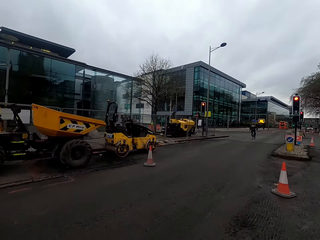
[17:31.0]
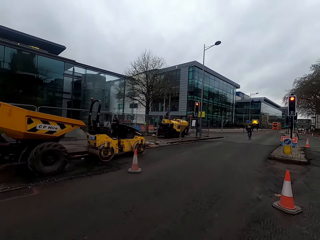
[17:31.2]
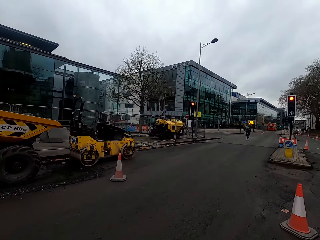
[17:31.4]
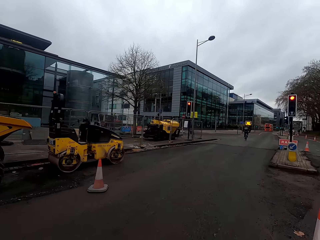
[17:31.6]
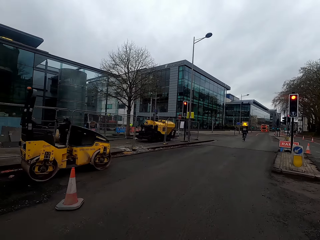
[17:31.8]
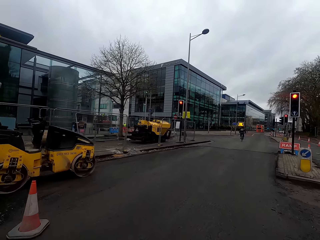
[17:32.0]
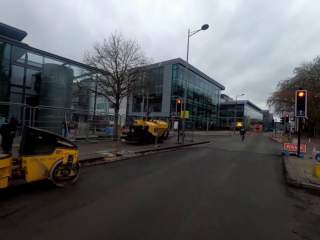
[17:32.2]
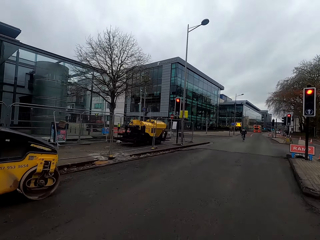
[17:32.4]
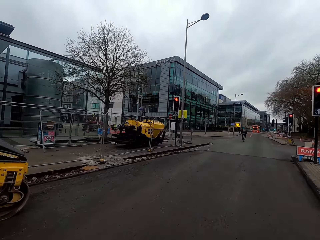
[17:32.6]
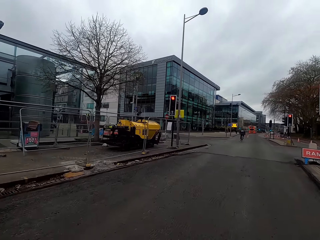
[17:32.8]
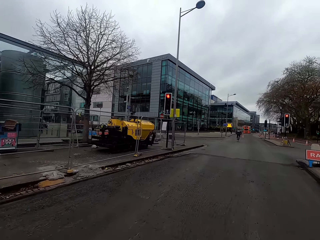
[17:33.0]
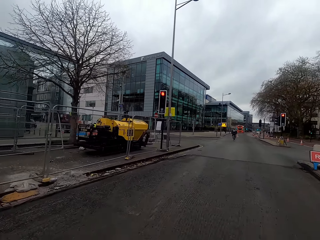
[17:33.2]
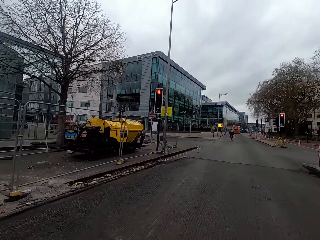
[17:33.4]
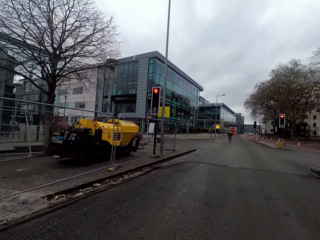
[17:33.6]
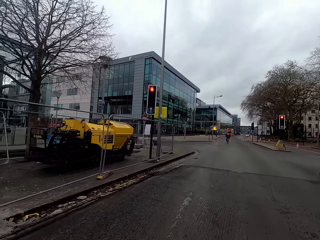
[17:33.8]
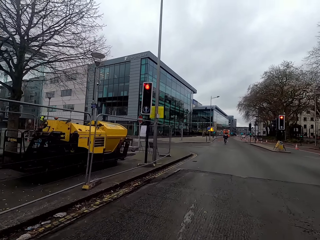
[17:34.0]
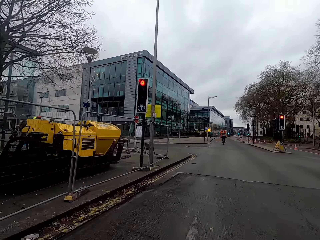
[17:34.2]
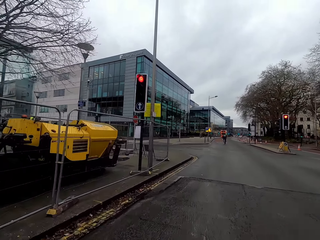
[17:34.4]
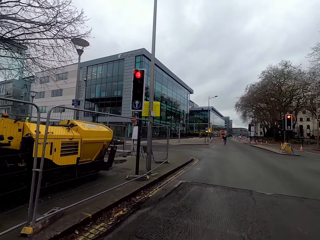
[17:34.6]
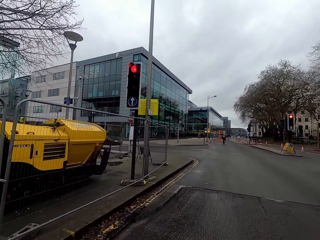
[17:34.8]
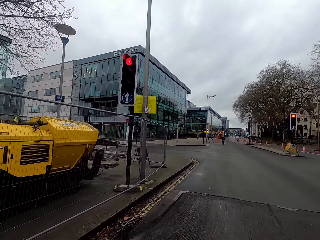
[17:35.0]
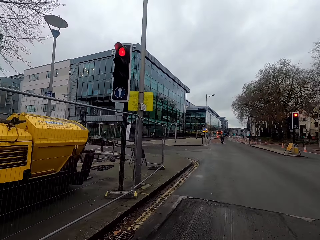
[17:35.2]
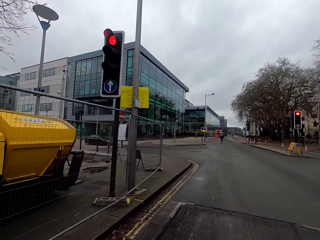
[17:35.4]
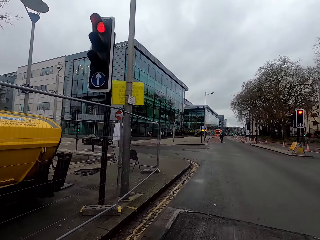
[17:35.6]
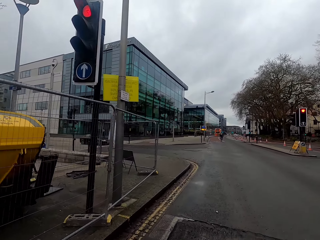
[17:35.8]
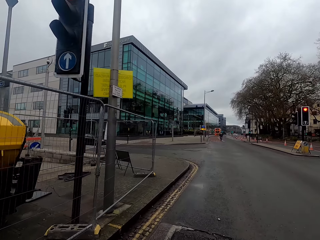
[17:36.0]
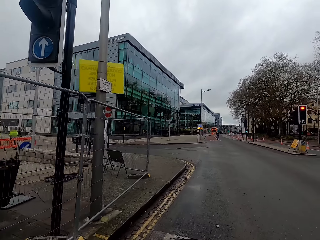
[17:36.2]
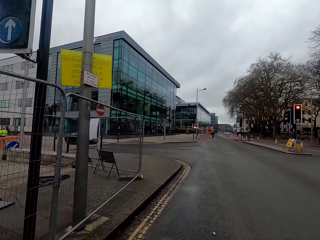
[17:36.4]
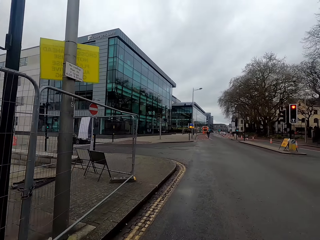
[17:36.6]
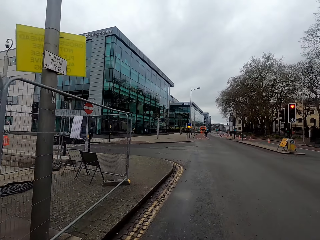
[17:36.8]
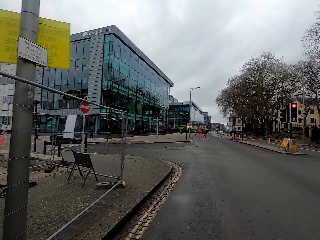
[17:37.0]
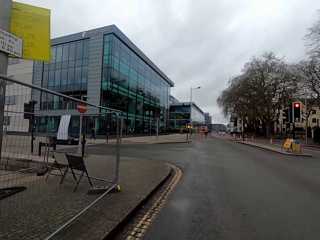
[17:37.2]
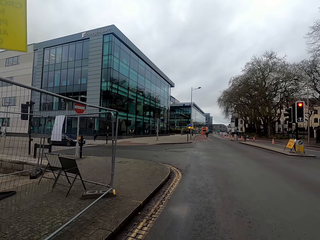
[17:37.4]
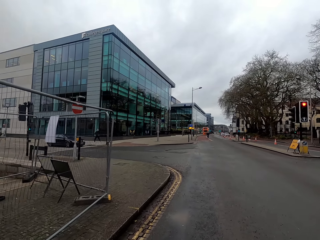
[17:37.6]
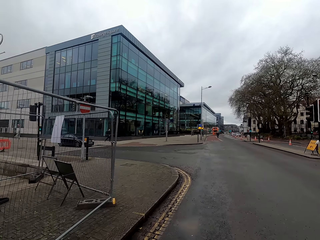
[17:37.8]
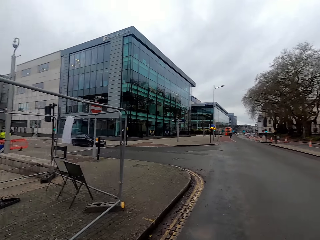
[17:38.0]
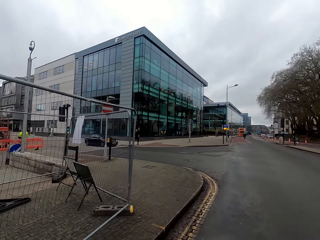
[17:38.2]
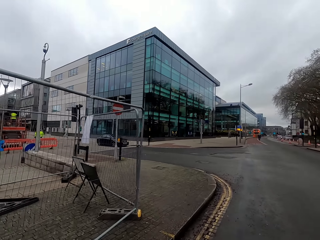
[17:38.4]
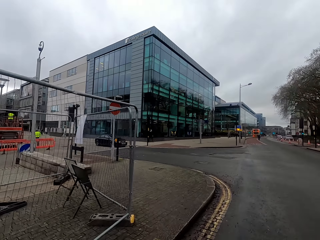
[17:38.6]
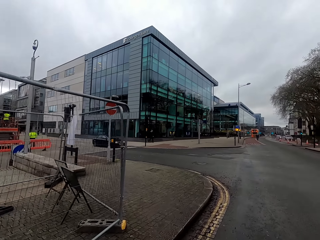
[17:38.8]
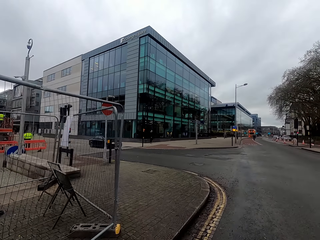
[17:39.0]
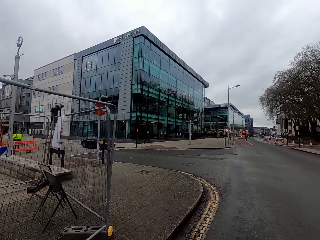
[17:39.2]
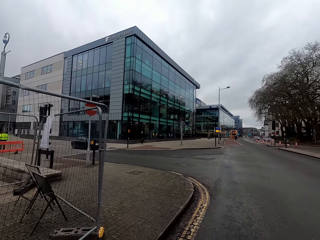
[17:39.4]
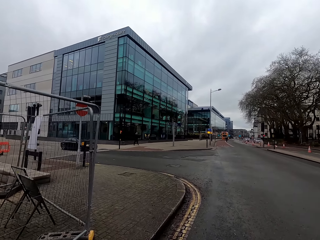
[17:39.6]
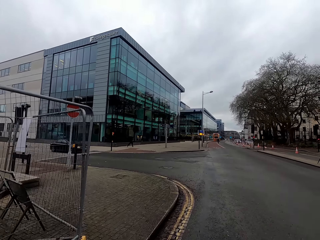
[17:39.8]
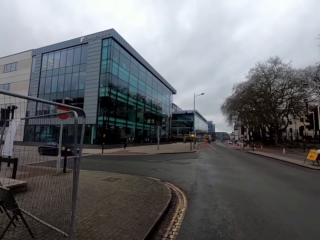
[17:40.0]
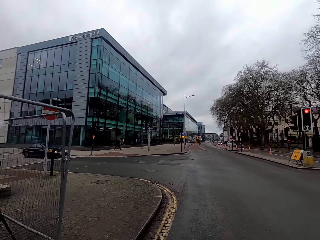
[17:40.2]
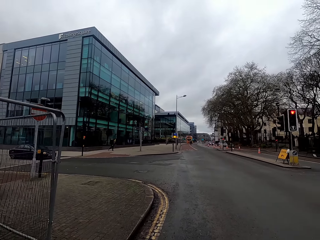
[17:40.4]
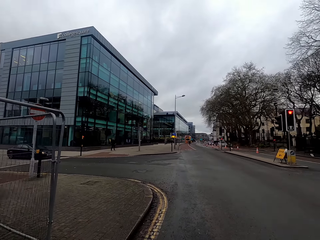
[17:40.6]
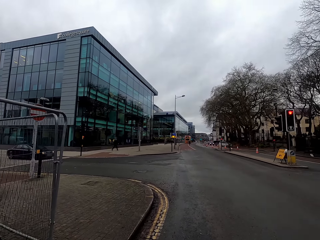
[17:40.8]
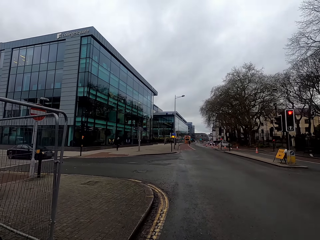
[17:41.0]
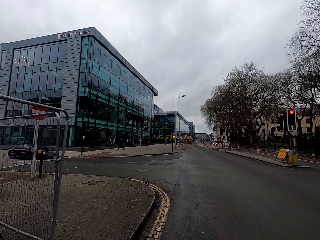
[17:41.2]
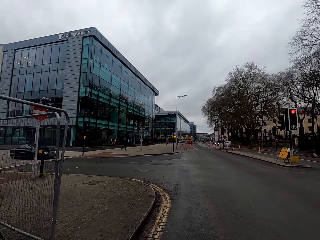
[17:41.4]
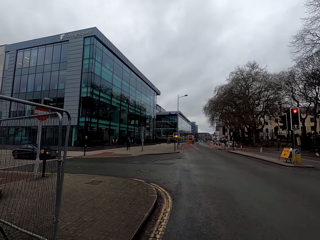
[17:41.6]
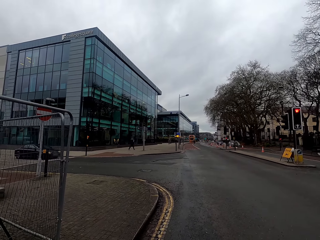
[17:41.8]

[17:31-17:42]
The camera wearer stops cycling.

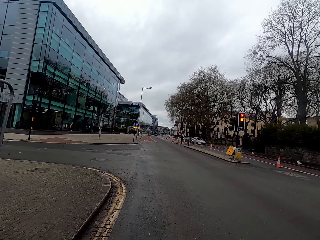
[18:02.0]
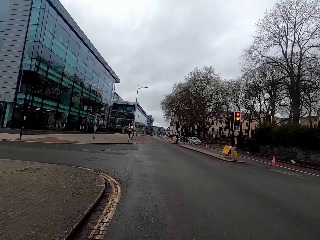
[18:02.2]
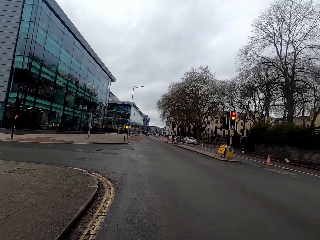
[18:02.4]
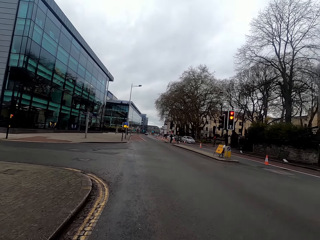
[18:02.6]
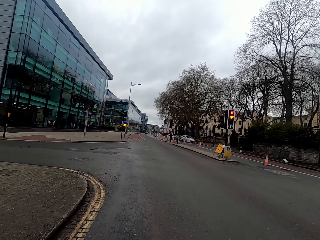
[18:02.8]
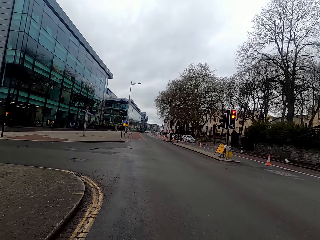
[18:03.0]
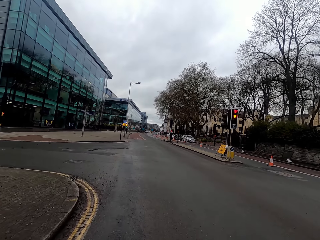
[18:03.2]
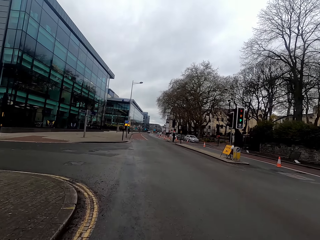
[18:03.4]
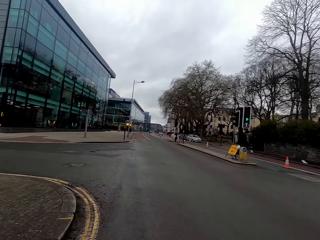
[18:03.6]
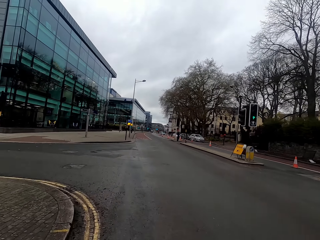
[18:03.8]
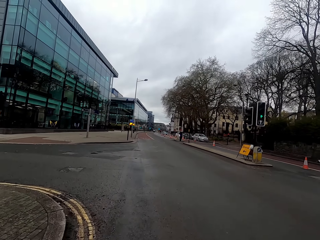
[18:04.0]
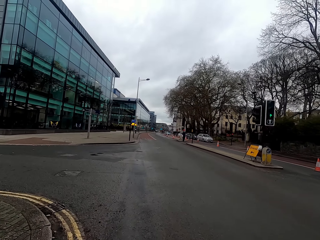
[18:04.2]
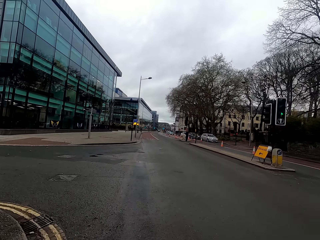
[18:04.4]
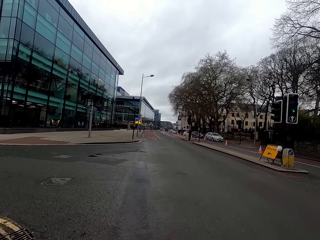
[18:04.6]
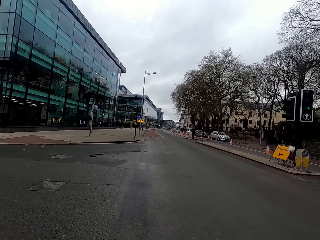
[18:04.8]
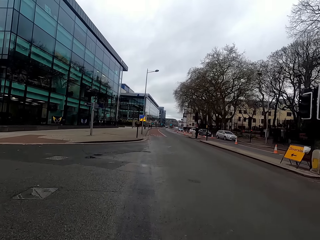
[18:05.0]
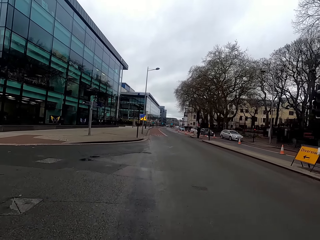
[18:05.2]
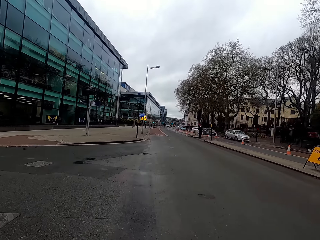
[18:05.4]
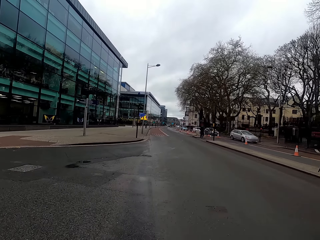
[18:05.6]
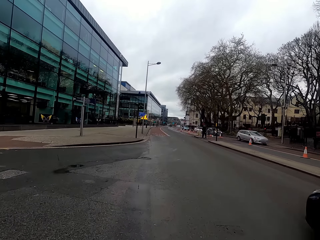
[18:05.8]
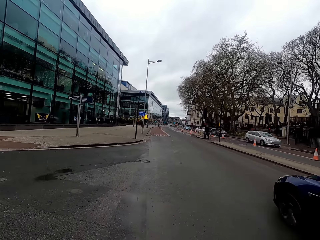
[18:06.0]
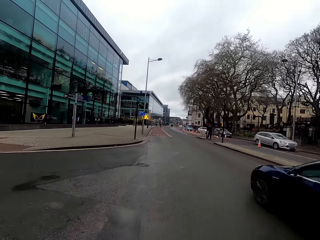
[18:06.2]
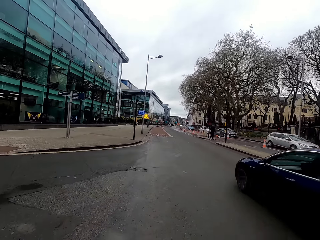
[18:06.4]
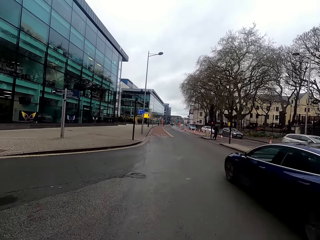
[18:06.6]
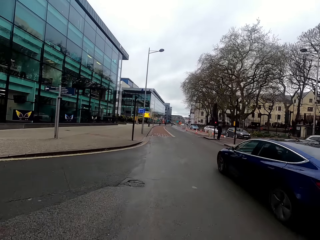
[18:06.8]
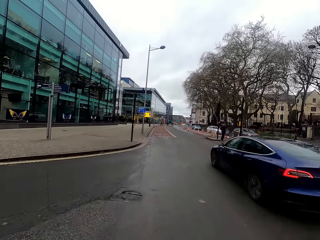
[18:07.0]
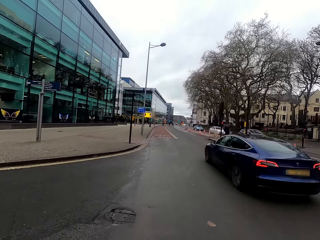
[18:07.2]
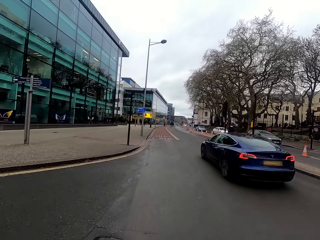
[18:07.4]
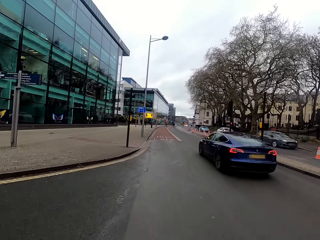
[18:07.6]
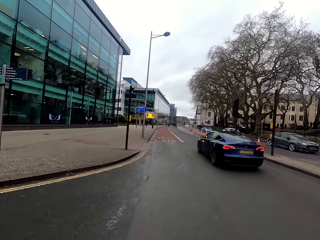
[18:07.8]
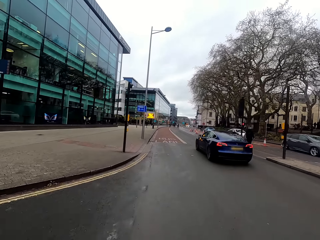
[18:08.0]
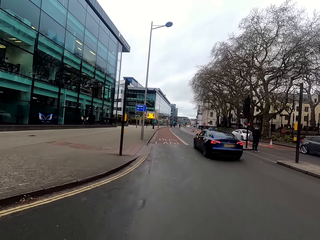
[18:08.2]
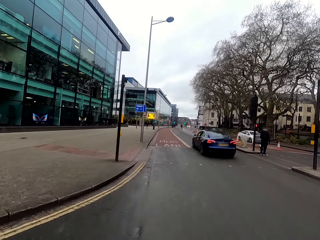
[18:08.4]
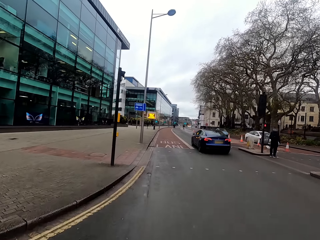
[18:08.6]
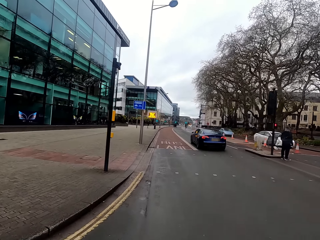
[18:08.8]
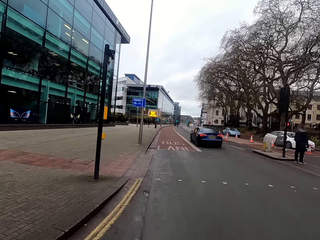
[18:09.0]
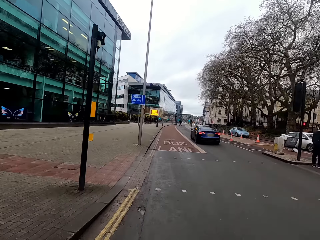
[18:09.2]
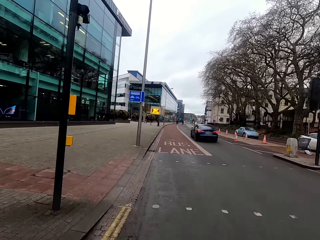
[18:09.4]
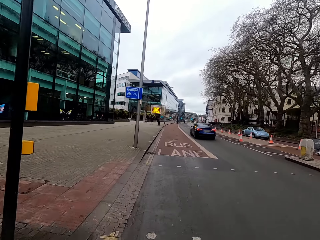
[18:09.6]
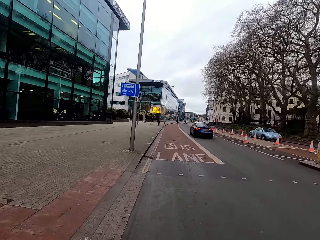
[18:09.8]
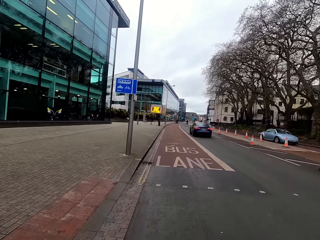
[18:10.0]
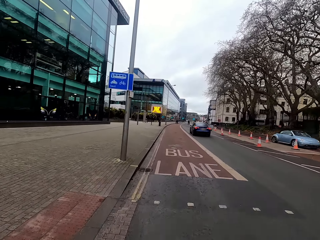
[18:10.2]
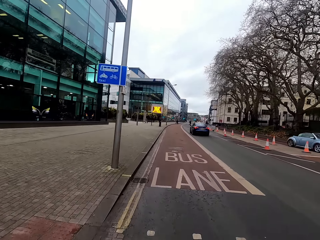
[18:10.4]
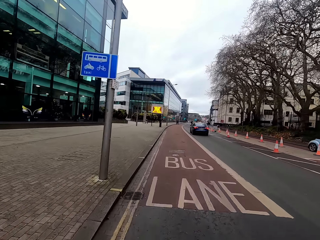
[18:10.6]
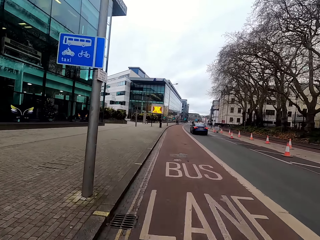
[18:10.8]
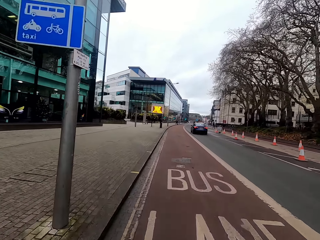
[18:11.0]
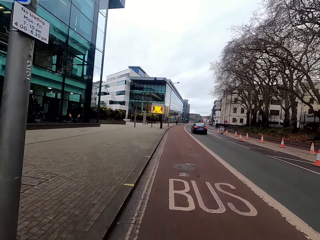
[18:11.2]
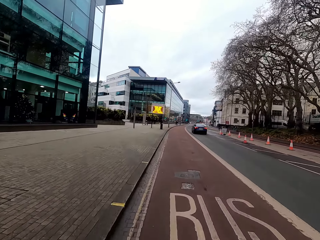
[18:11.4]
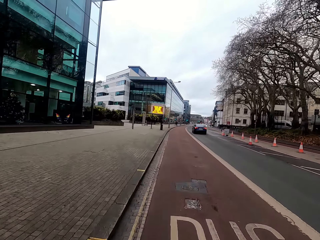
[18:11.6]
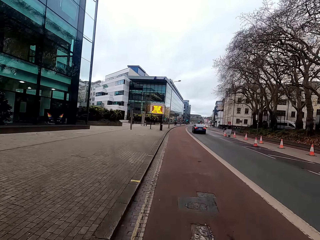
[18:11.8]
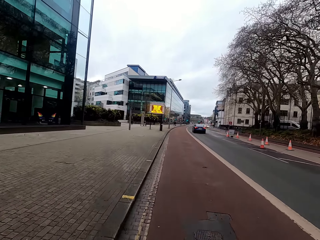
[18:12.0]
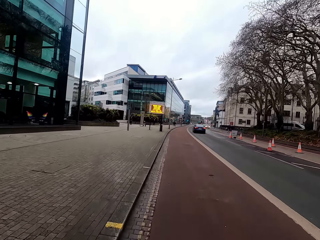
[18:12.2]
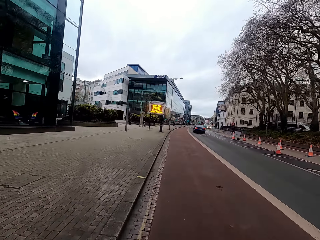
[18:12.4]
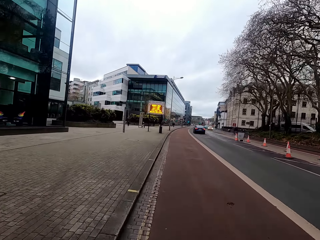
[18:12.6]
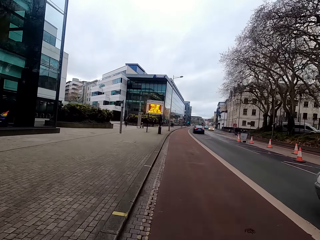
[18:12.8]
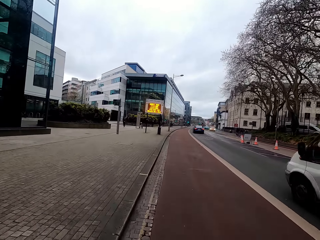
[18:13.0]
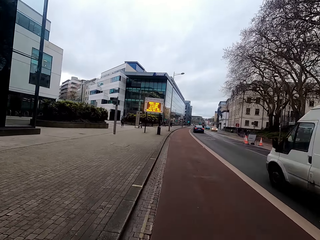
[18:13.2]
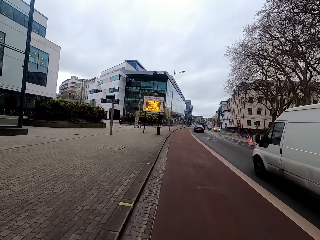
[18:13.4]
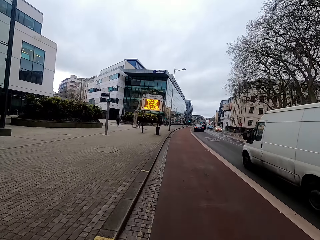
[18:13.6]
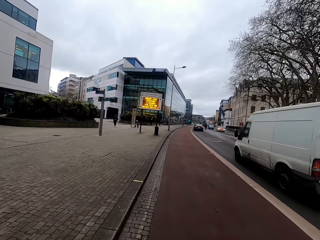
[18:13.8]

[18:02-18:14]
The camera wearer drives the bus on the road. They cycle on the road. A blue car drives past the camera wearer. A white bus drives past the camera wearer.
